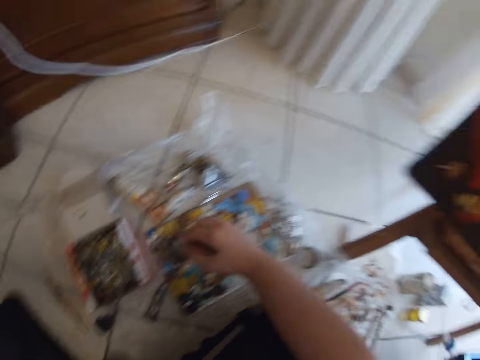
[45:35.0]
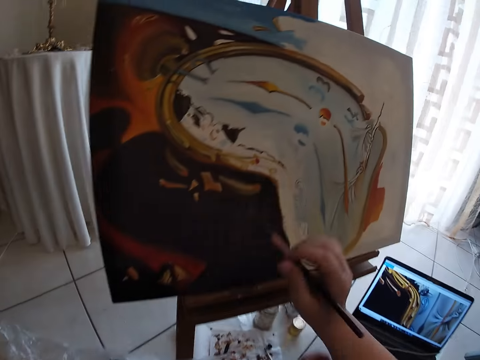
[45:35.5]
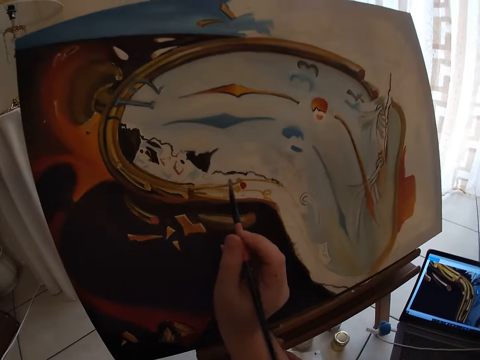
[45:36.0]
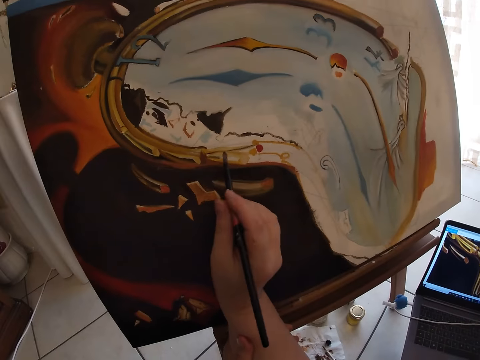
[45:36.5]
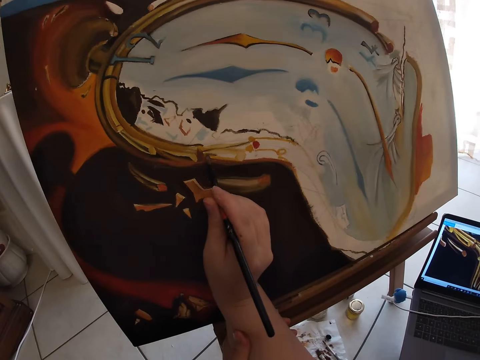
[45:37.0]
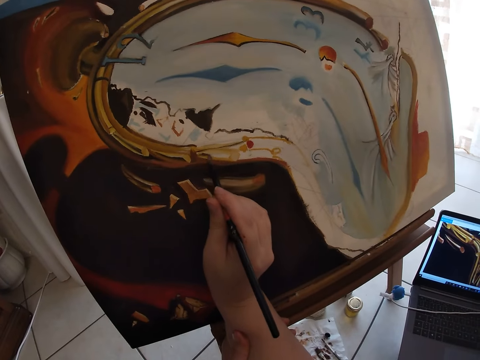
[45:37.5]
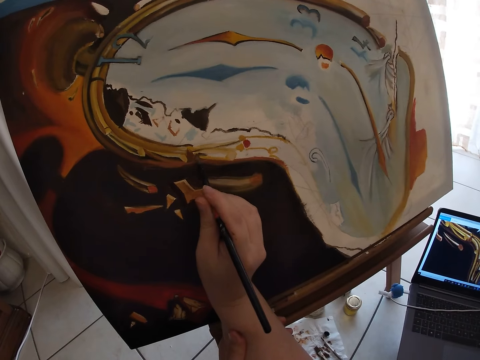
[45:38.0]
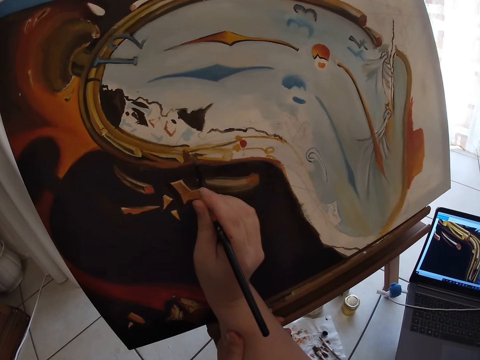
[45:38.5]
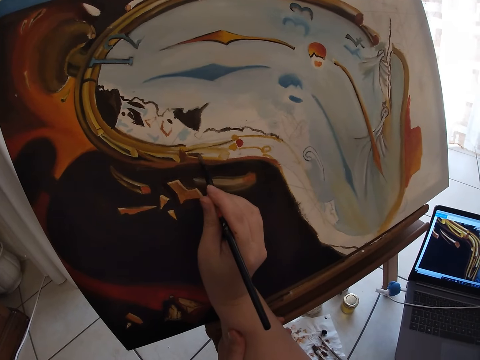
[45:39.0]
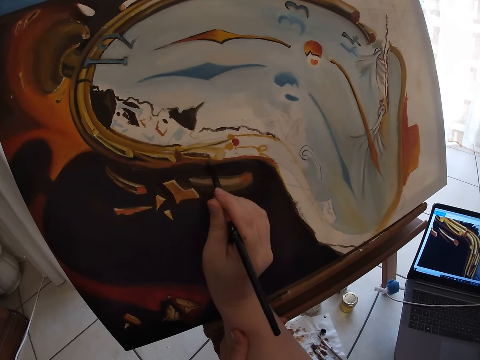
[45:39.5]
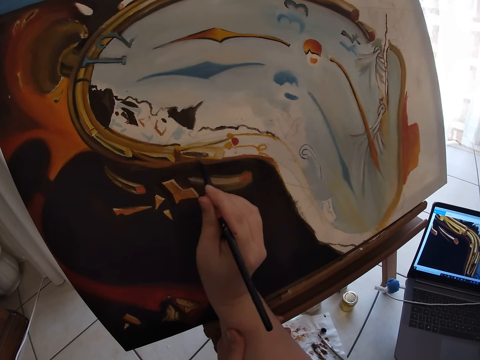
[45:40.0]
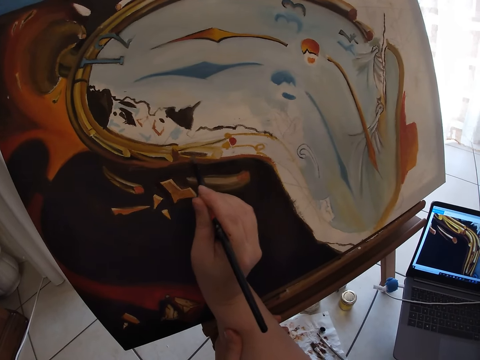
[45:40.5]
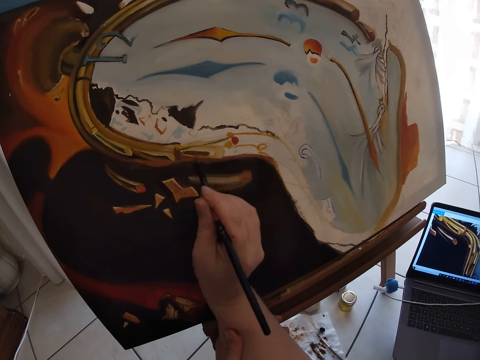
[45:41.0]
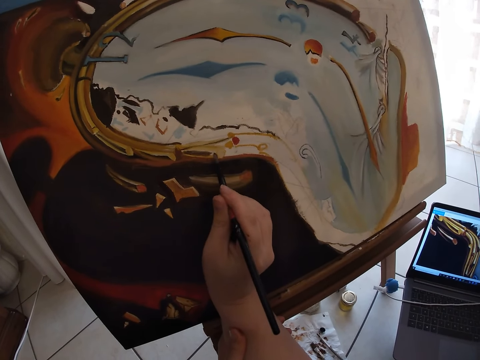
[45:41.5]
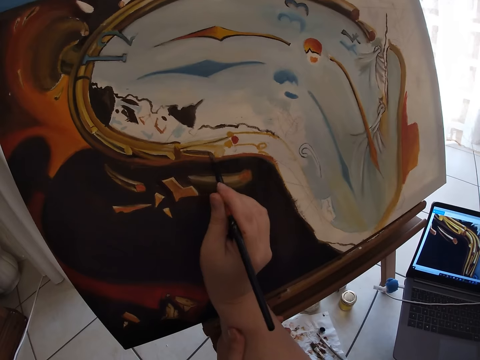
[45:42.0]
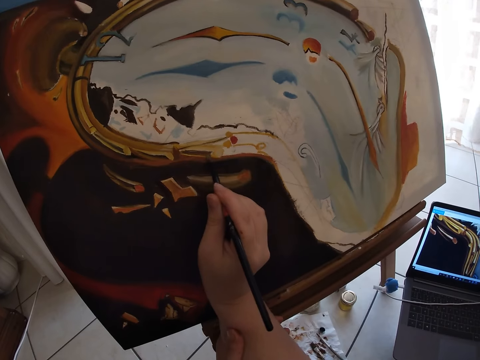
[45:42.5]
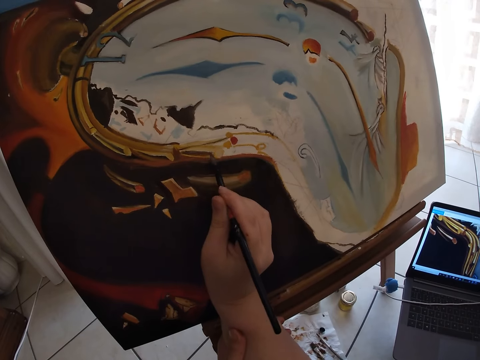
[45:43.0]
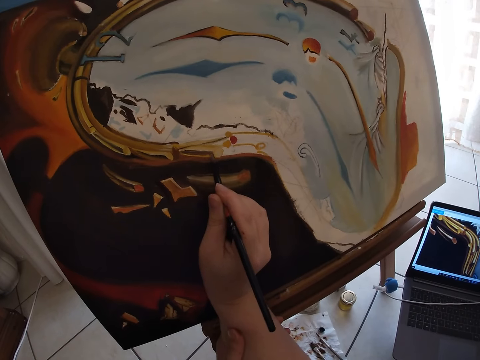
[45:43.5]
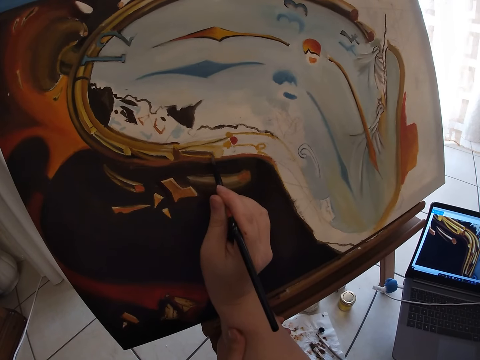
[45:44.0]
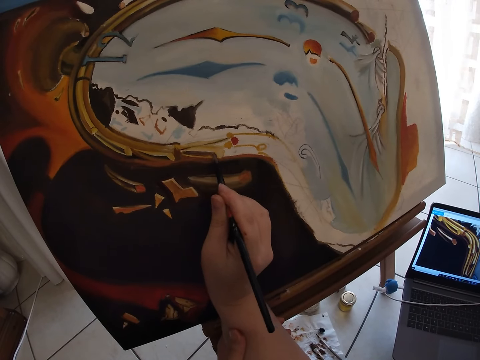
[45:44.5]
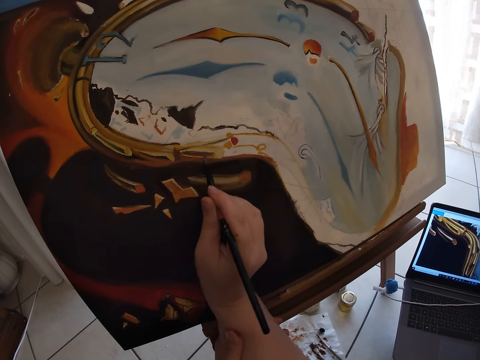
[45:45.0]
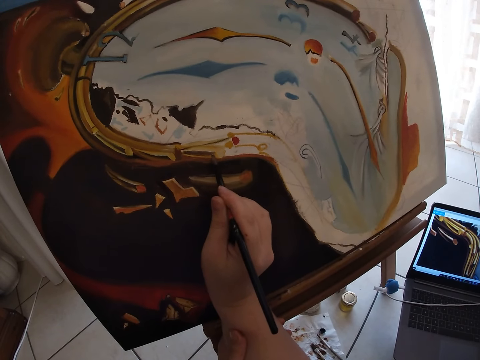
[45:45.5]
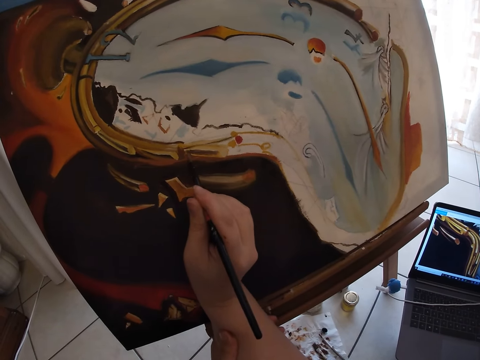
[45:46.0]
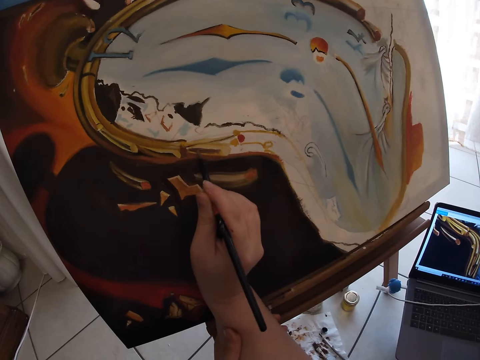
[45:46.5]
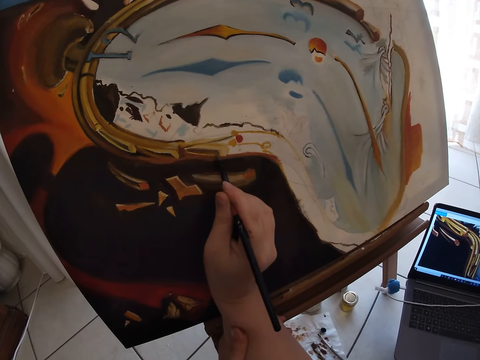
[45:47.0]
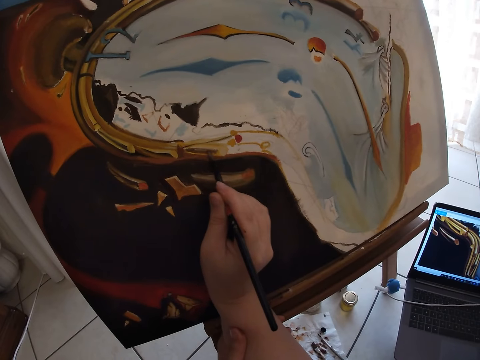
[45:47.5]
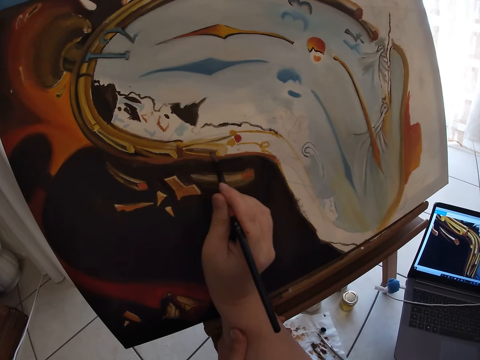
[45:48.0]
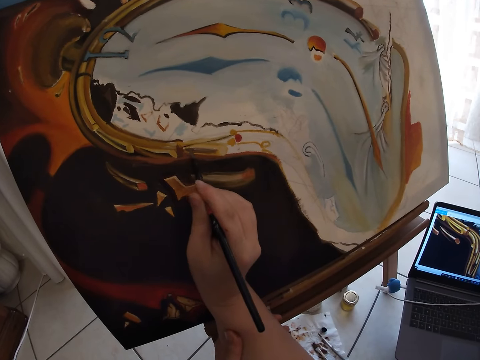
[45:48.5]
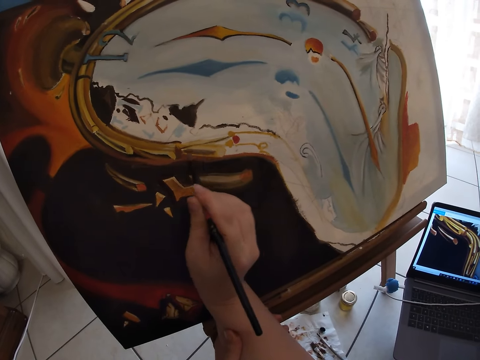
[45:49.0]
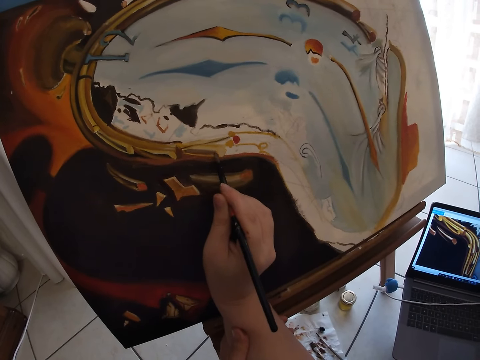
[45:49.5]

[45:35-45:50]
The camera wearer paints the canvas with the paintbrush in his right hand.

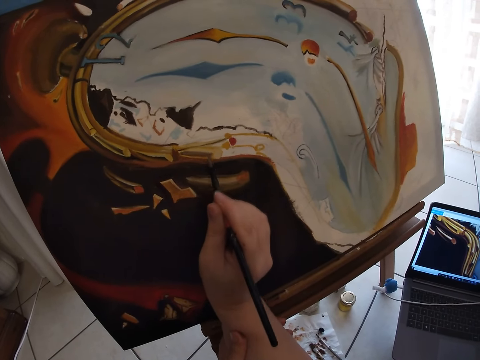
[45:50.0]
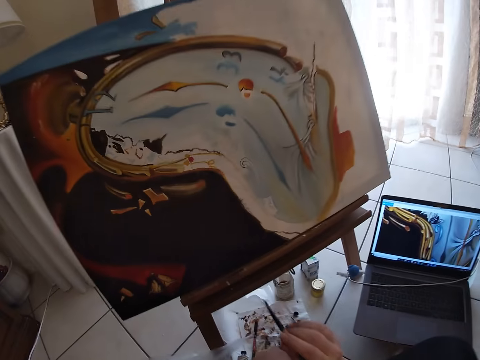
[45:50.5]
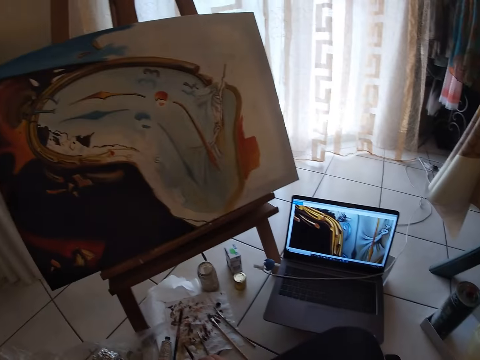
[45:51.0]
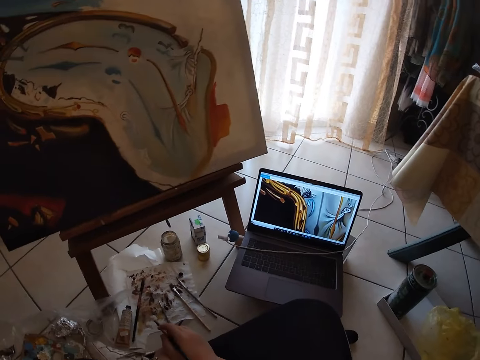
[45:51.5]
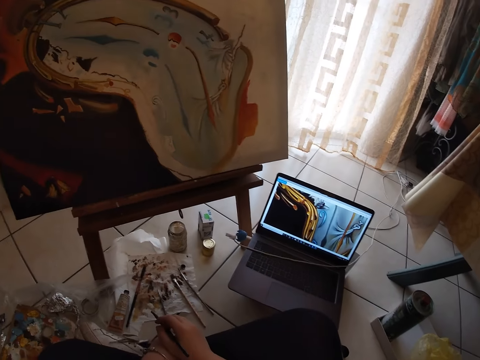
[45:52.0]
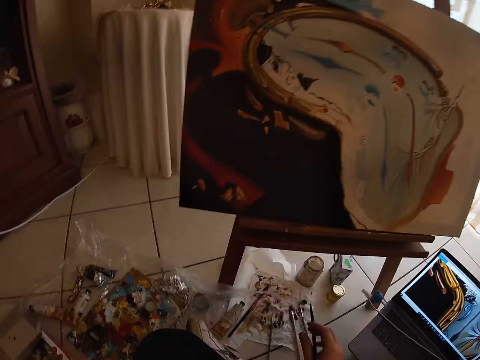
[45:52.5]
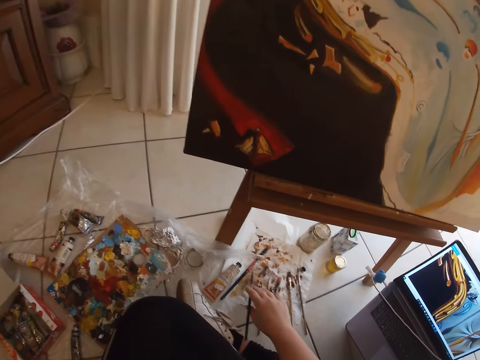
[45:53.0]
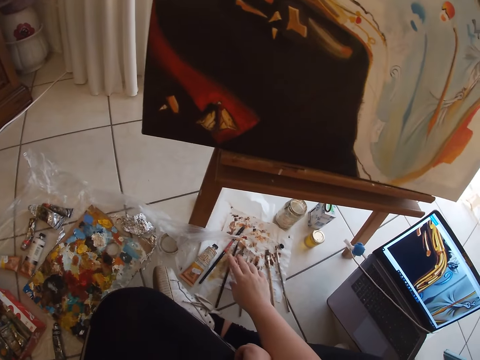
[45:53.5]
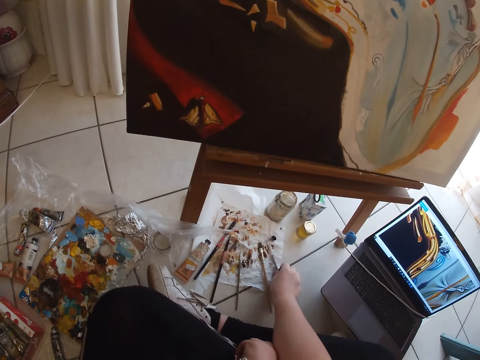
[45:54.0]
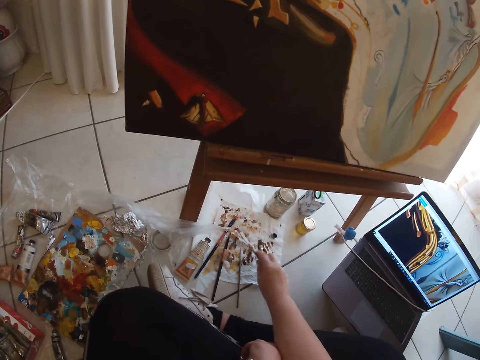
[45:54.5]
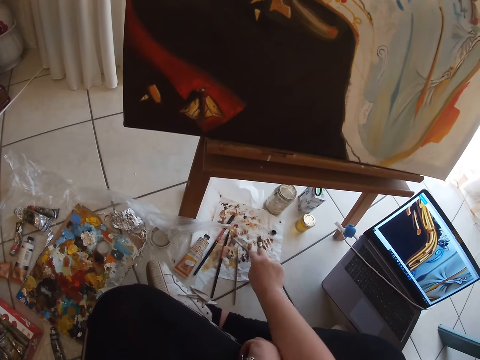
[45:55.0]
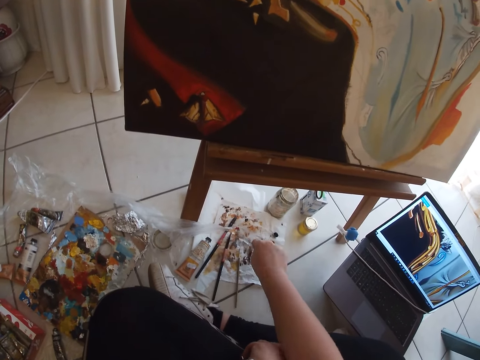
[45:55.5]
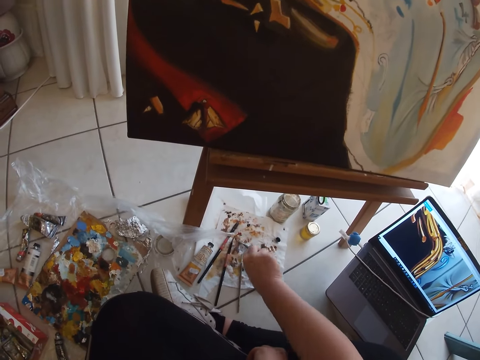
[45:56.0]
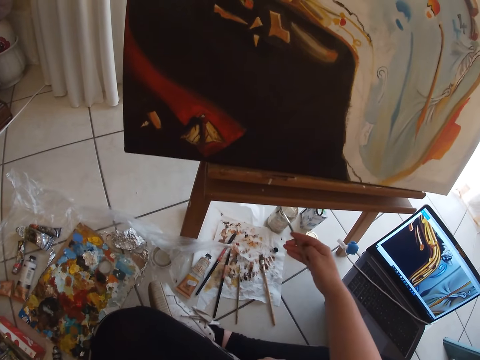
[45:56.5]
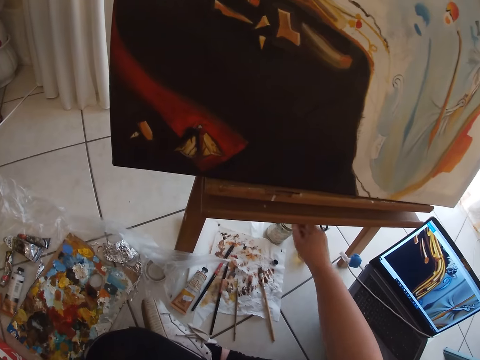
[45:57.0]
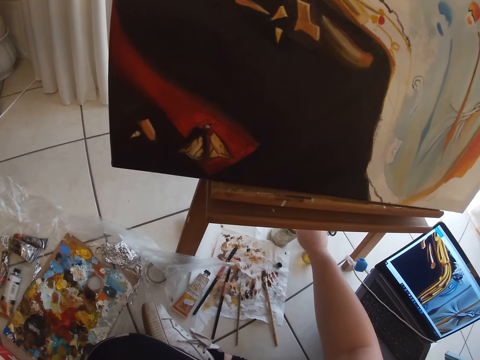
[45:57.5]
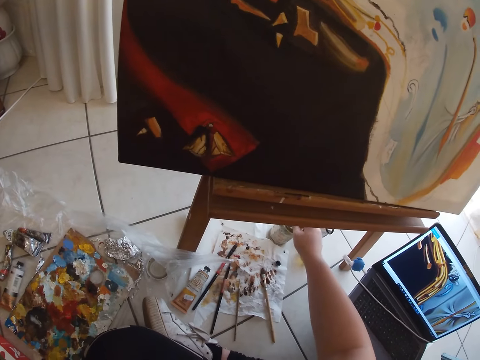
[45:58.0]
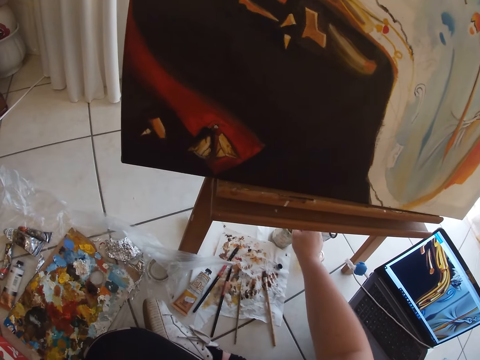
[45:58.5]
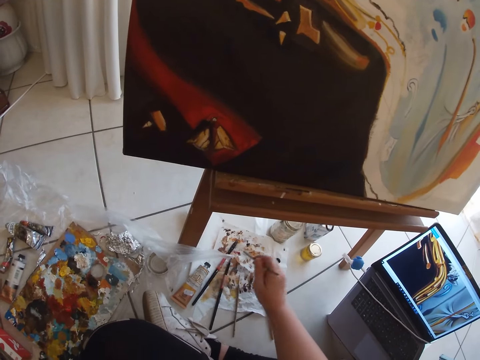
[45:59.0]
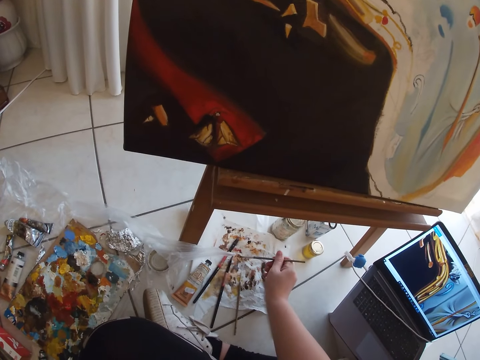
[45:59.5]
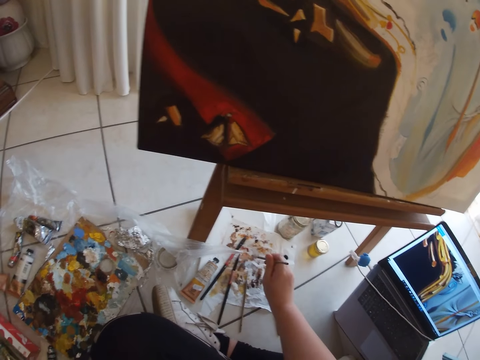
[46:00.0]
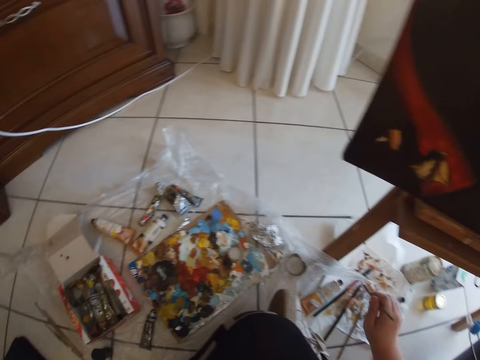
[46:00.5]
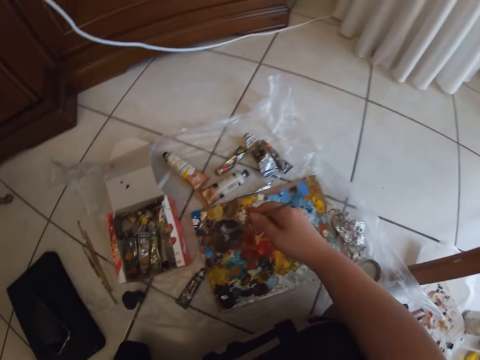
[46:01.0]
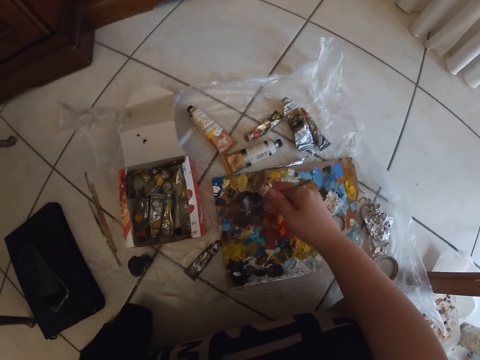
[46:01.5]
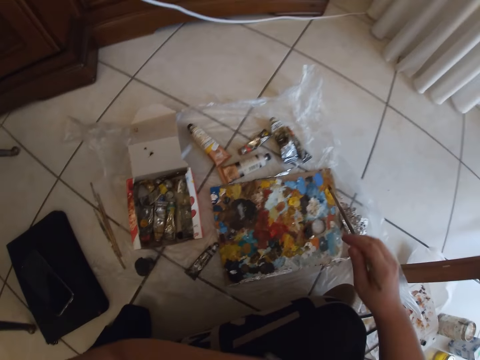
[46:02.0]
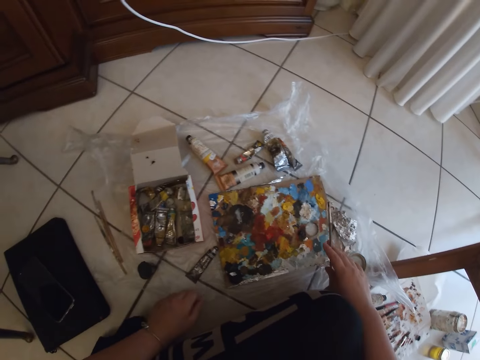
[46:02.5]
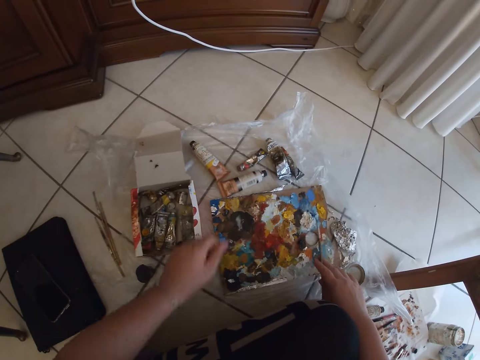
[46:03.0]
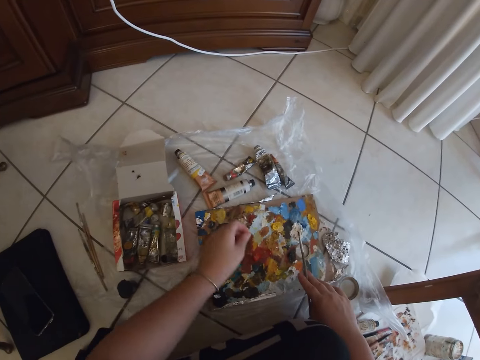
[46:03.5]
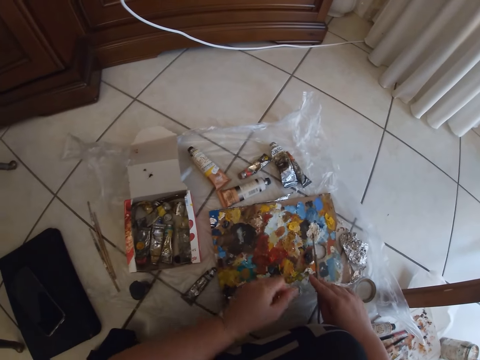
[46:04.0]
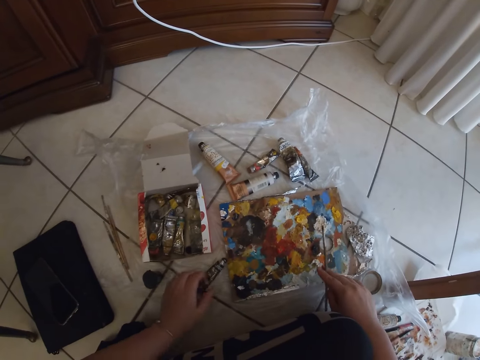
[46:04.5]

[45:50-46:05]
The camera wearer drops the paintbrush in his right hand on the paper laying on the ground. He picks up a paintbrush from the paper laying on the ground with his right hand. He cleans the paintbrush in his right hand on the paper laying on the ground. He dips the paintbrush in his right hand in a water container. He cleans the paintbrush in his right hand on the paper laying on the ground. He takes paint from a paint board on the ground with the paintbrush in his right hand.
